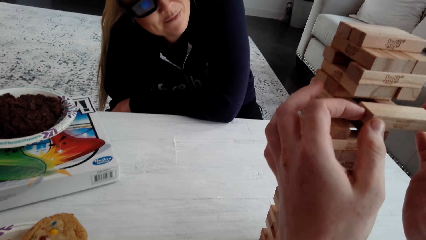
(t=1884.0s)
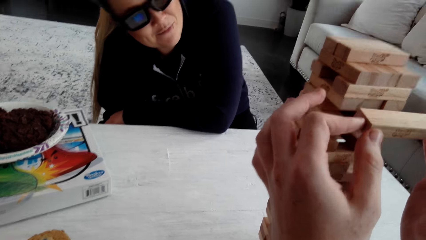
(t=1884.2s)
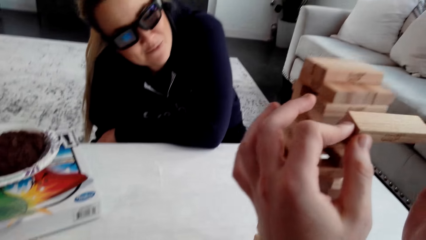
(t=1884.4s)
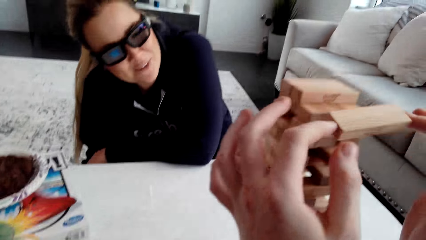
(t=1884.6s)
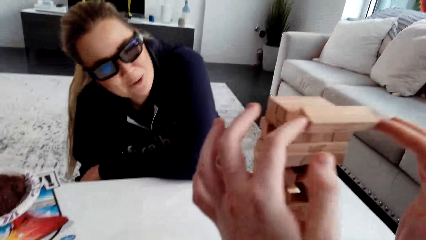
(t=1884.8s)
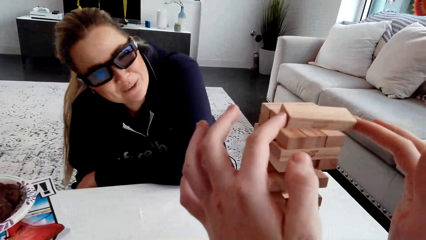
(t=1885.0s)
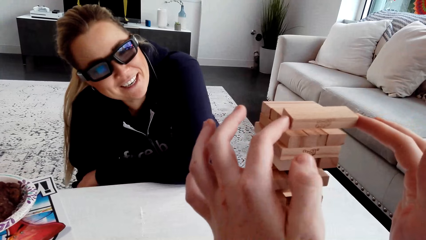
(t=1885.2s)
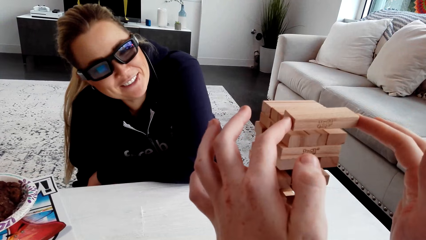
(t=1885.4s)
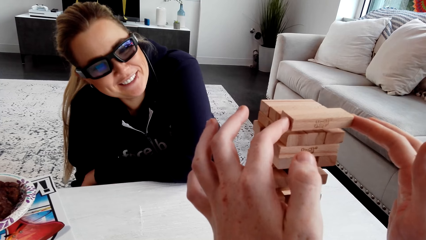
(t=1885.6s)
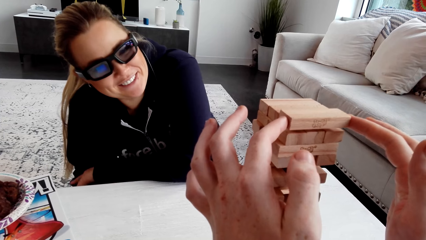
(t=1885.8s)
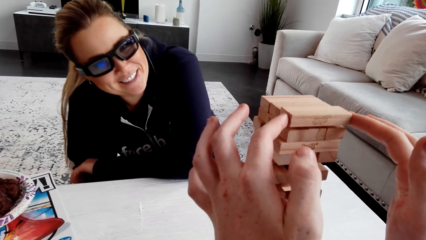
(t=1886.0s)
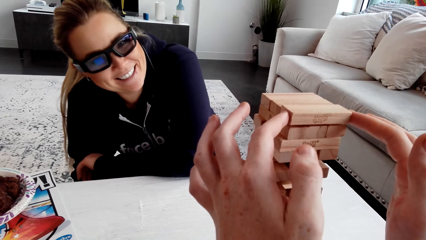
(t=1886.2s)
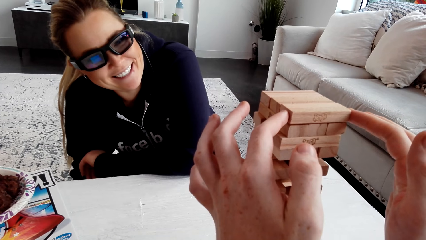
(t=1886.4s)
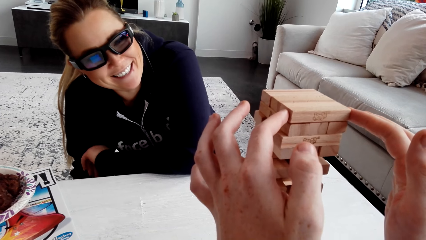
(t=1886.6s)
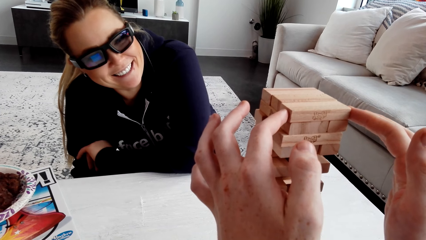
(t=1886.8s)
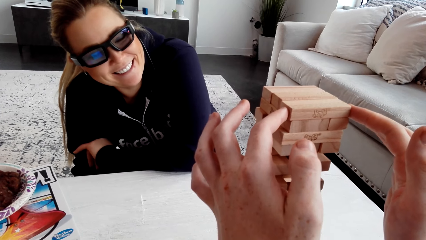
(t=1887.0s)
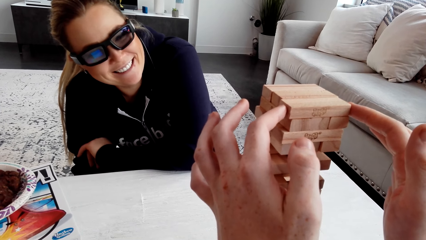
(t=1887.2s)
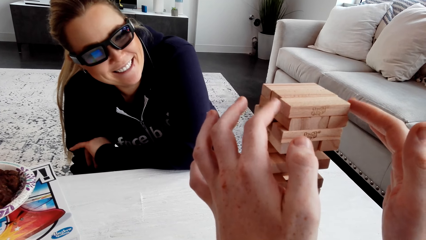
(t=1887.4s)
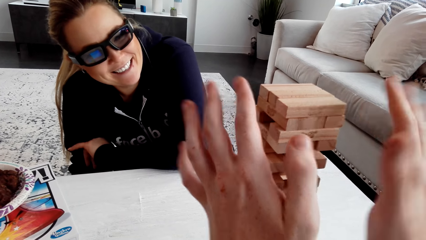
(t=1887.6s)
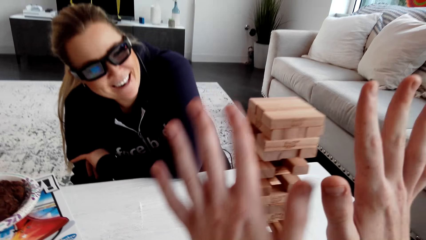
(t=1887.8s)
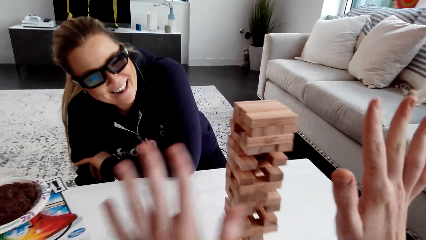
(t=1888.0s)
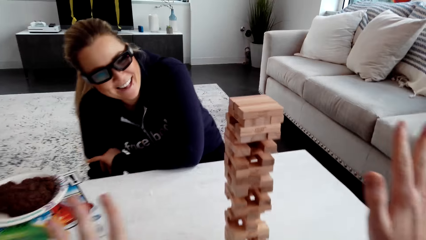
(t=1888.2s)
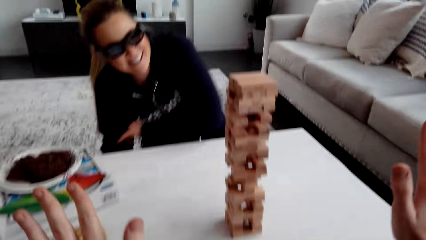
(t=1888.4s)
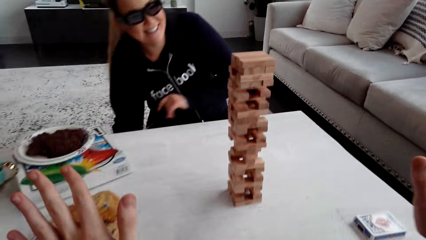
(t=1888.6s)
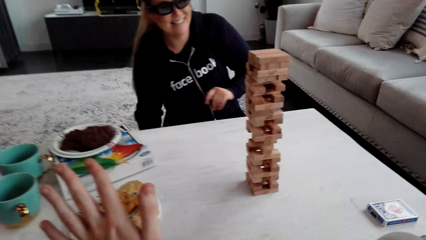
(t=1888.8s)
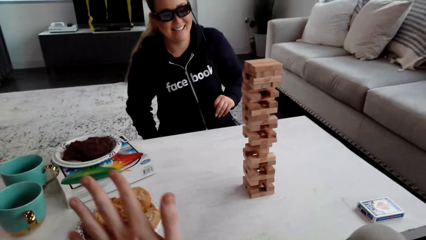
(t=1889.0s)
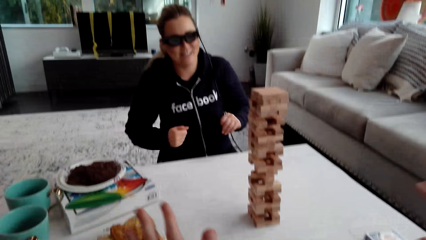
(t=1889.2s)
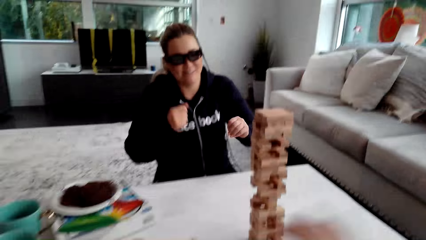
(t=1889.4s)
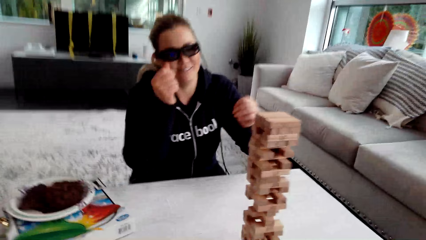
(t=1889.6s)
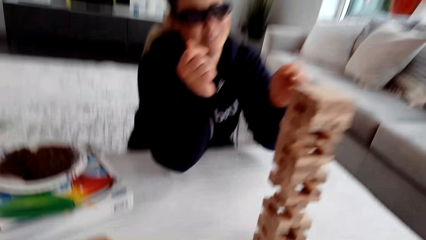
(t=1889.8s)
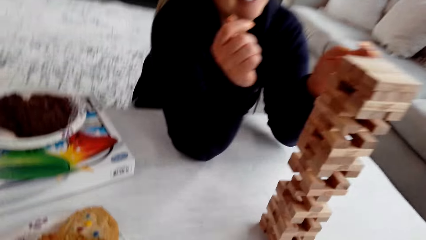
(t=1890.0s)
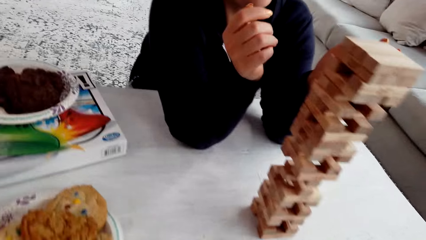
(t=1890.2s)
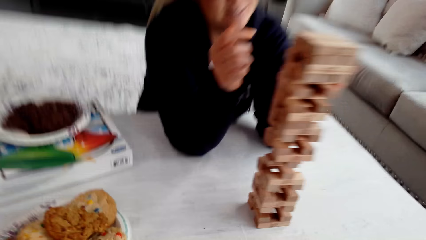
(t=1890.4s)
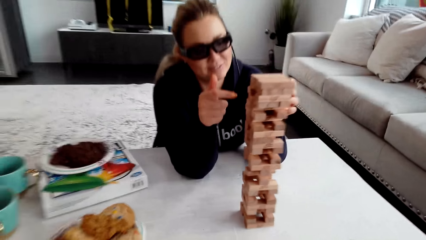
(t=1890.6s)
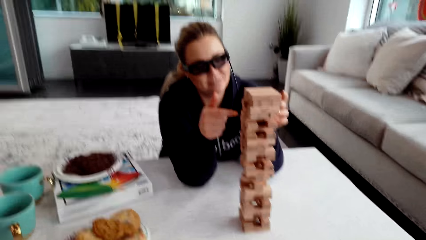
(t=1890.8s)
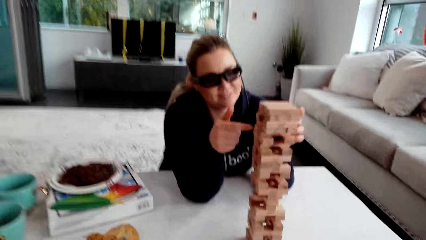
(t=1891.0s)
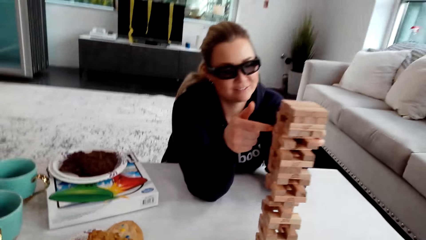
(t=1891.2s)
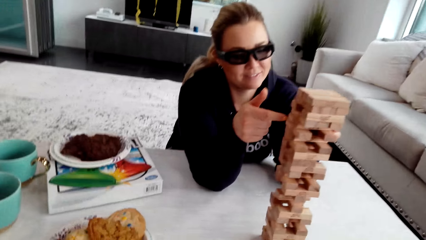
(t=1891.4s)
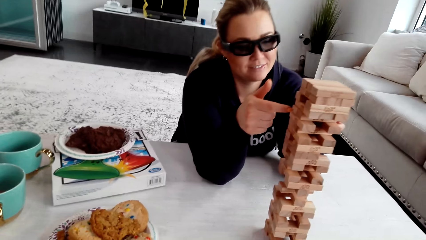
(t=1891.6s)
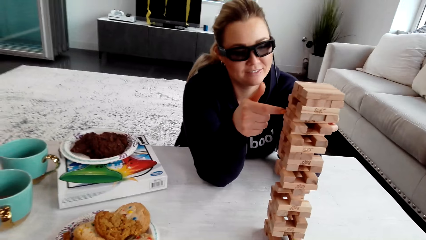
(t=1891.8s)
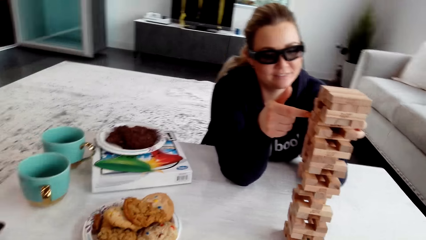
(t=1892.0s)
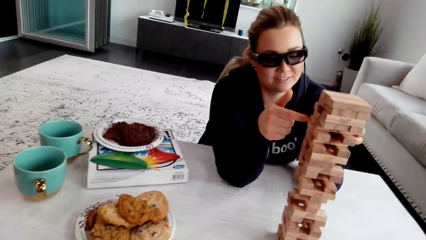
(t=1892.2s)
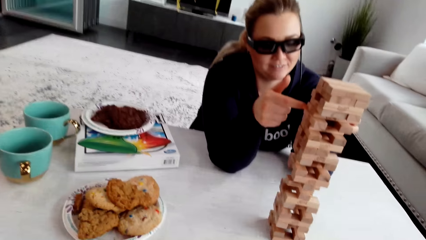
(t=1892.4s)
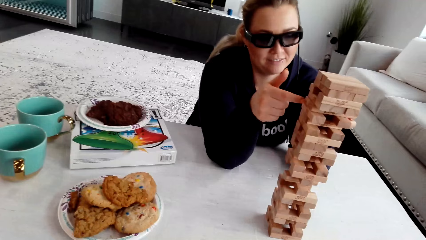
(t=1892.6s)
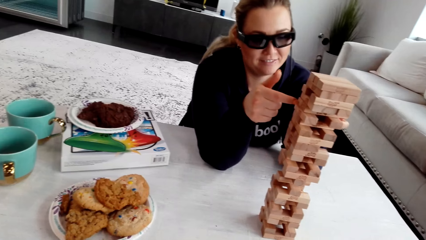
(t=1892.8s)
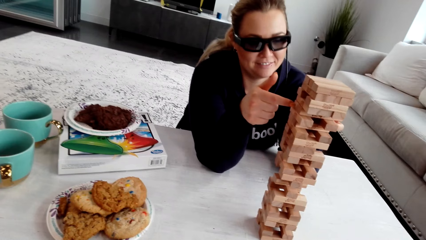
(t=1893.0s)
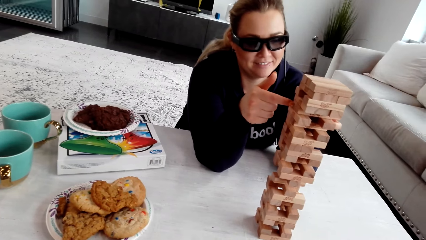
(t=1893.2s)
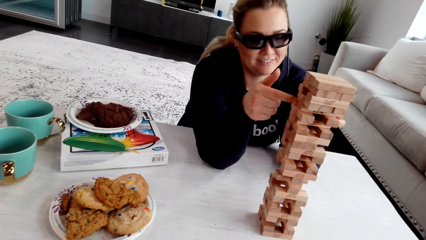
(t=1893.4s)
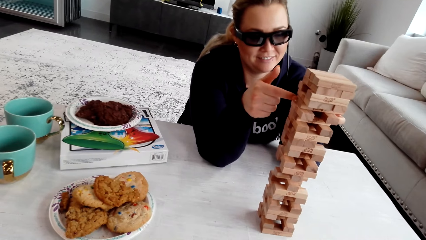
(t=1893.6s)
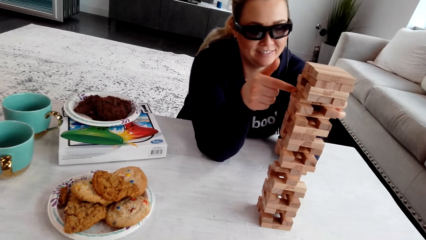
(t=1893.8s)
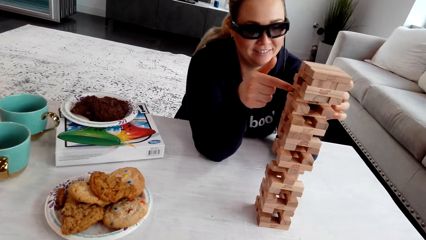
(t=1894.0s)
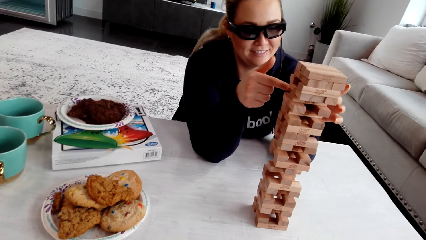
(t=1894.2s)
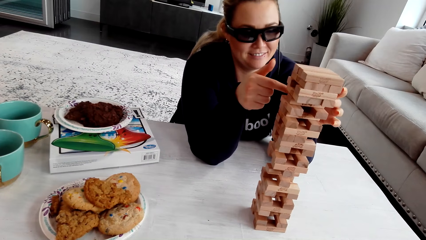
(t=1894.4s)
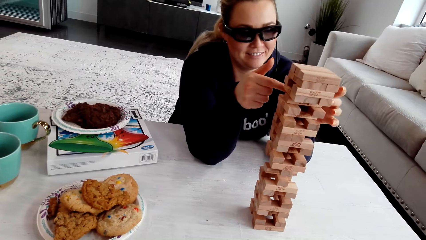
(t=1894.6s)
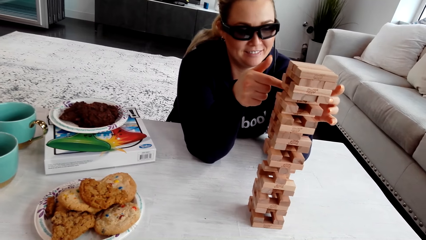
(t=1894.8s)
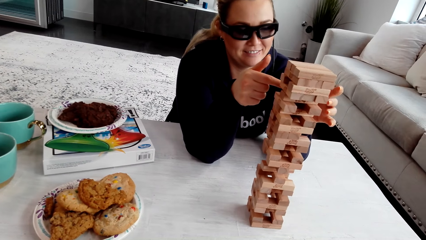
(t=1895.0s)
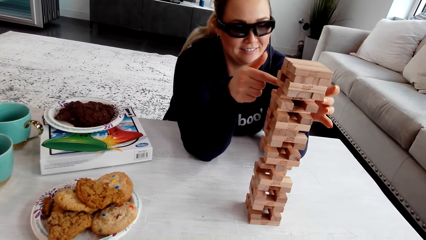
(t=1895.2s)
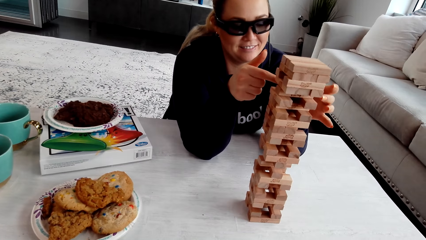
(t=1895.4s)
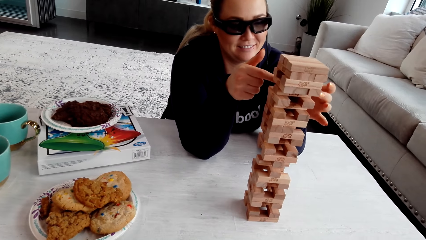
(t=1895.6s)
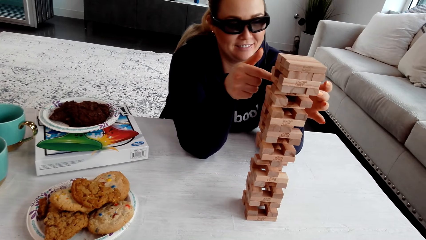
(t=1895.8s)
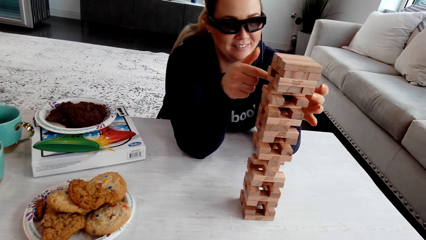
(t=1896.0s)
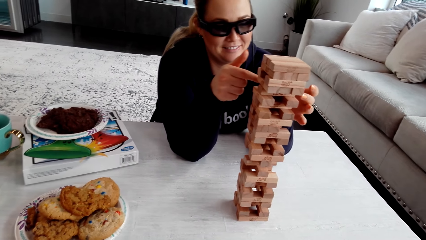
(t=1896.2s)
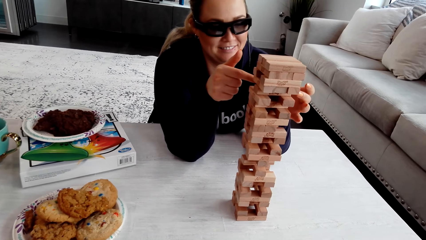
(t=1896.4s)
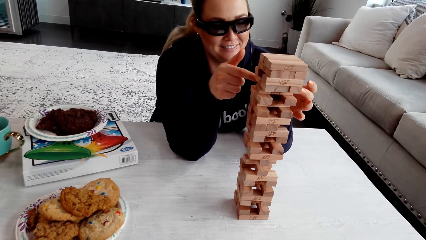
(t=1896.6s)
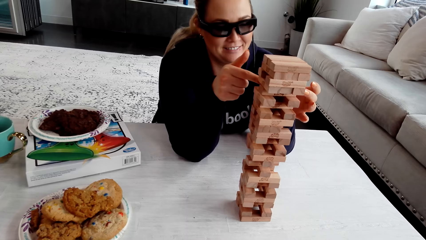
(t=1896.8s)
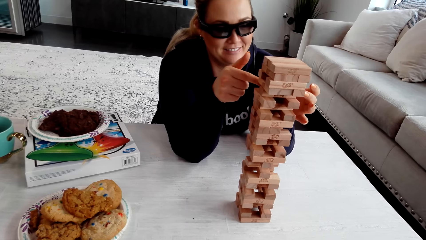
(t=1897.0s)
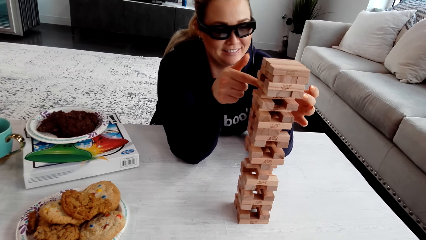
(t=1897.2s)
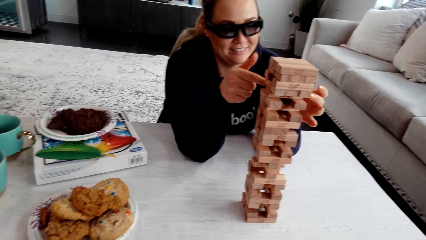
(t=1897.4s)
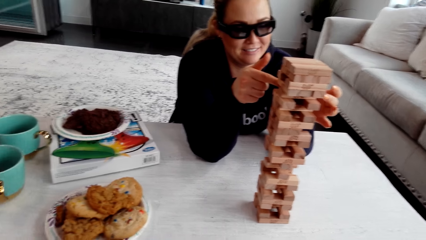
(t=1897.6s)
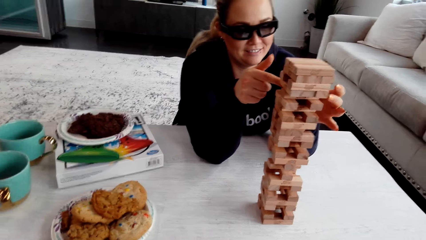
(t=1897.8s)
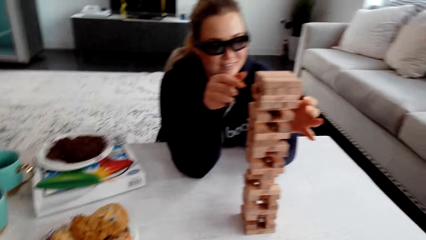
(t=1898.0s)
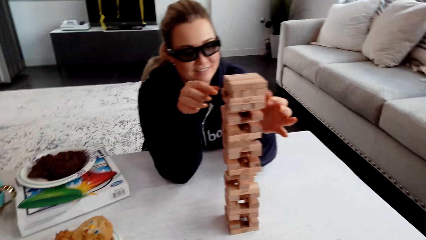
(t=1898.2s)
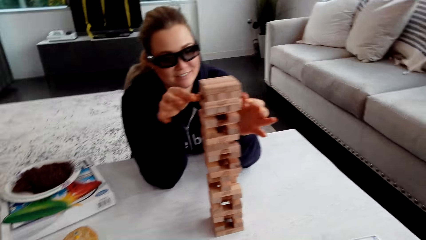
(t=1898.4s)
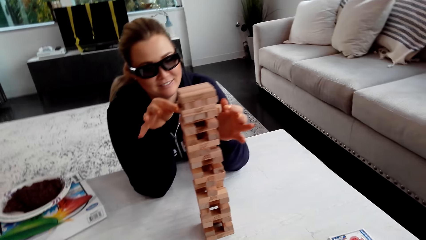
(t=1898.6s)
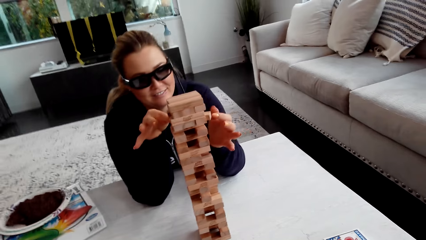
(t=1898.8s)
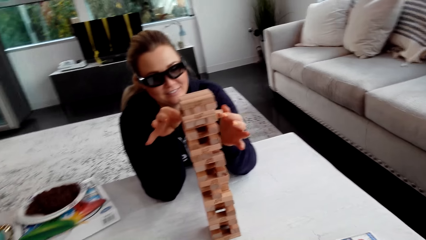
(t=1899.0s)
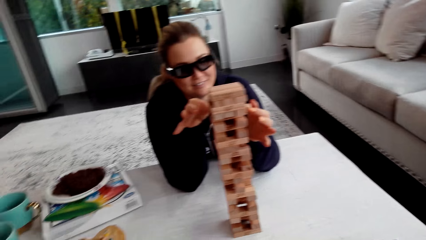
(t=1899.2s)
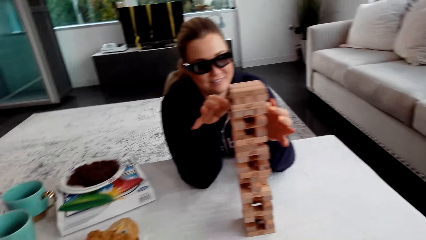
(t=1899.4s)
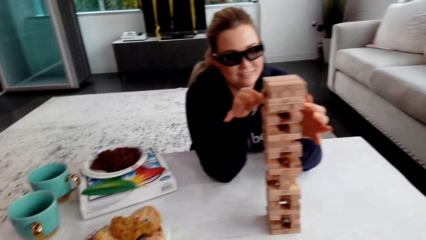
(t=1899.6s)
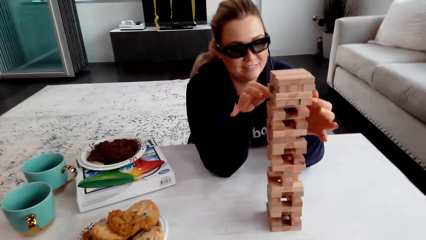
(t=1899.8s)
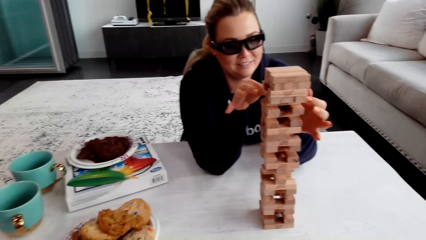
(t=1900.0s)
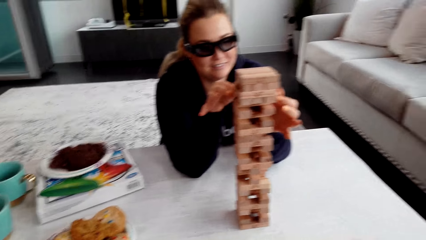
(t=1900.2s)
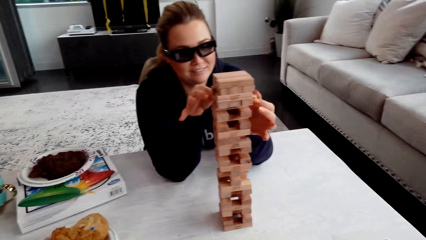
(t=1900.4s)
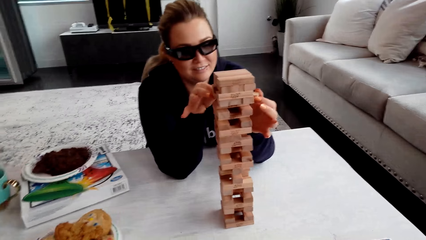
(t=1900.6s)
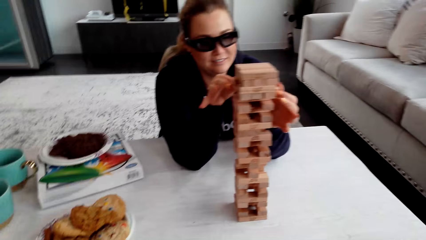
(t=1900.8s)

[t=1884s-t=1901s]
A woman talks to the camera wearer. The camera wearer puts the wooden jenga piece on the top of the jenga with the fingers of both his hands. The woman plays. The woman touches the wooden jenga piece with the fingers of both her hands and removes a piece of the jenga block. The woman pushes the wooden jenga piece with her right hand finger. The camera wearer talks to the woman and looks at the jenga.
